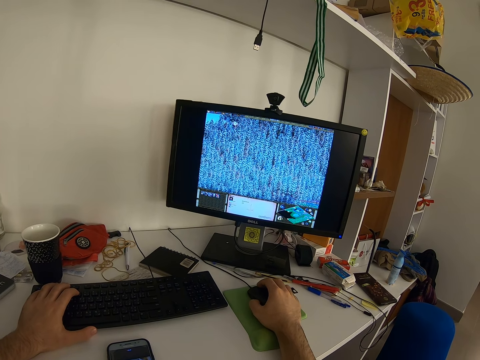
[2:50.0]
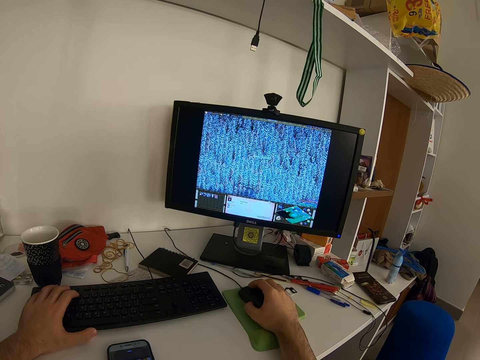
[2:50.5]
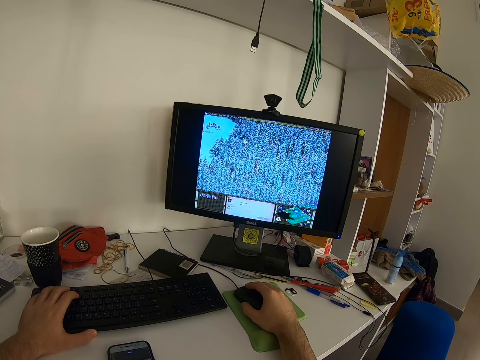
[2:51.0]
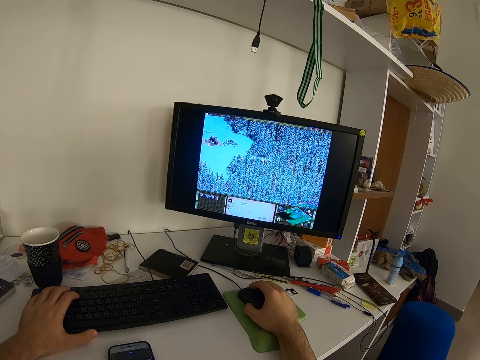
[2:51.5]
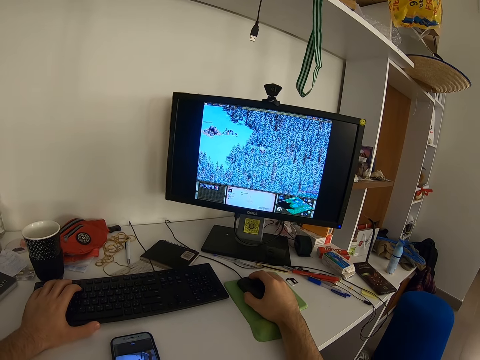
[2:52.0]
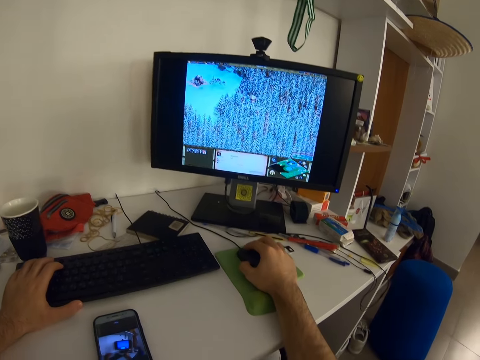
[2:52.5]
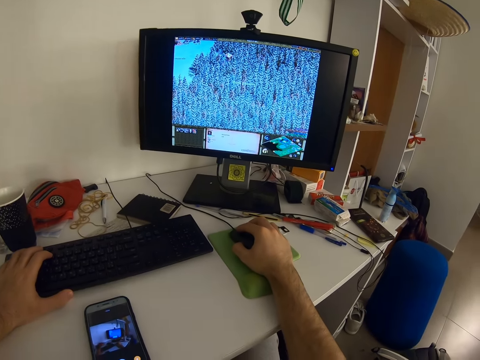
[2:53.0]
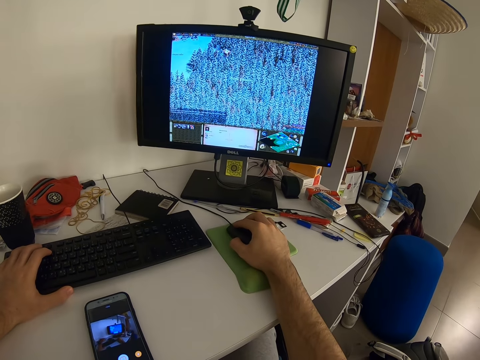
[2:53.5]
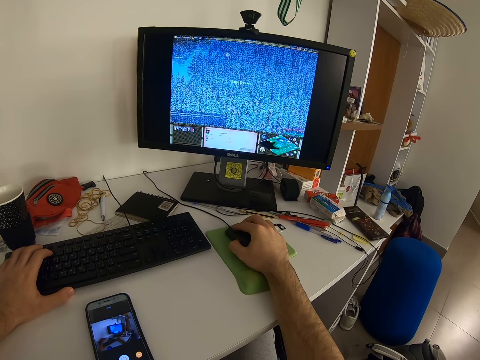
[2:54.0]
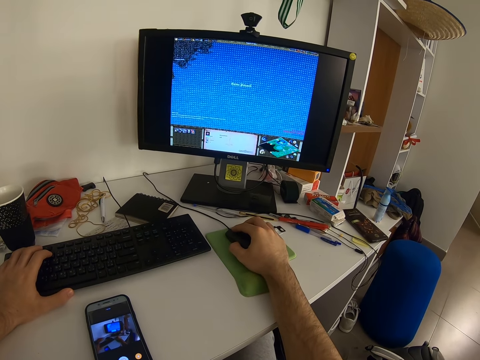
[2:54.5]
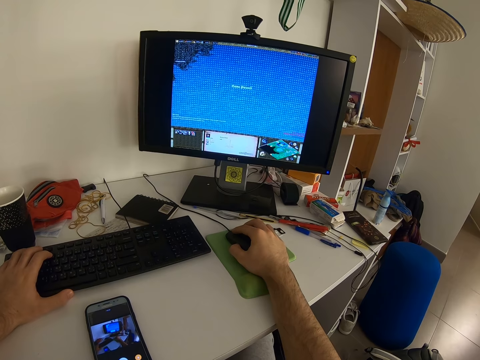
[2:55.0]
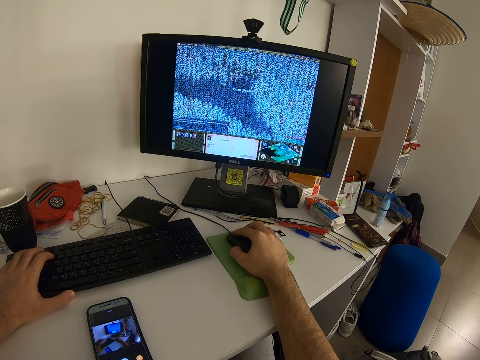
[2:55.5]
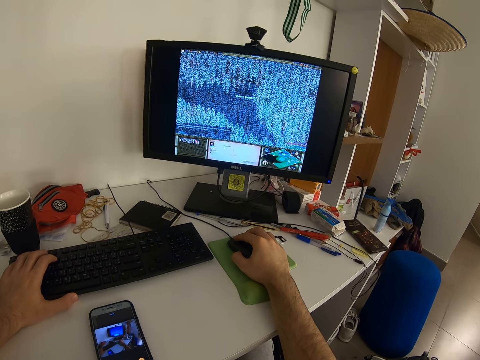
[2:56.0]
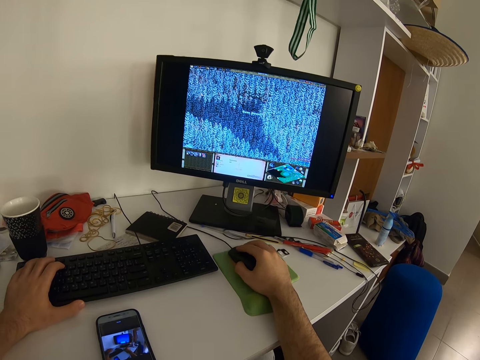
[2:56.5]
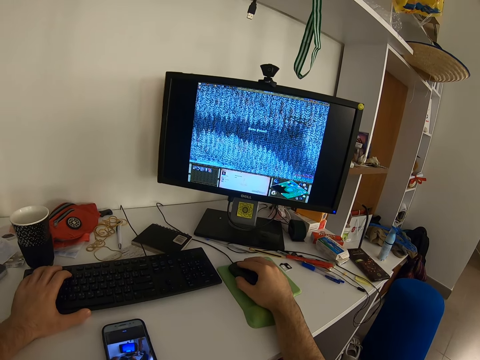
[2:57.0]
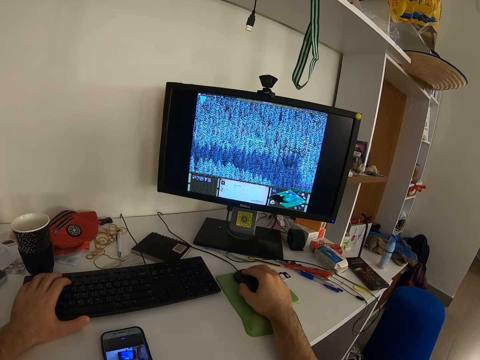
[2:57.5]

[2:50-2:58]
The camera wearer looks at the phone on the desk.

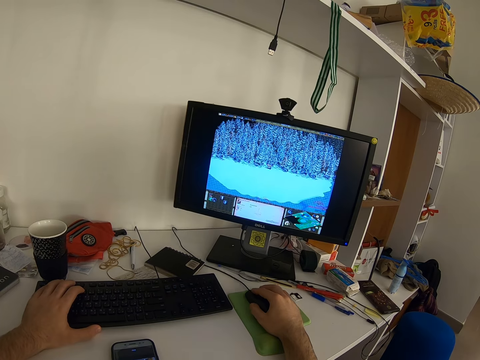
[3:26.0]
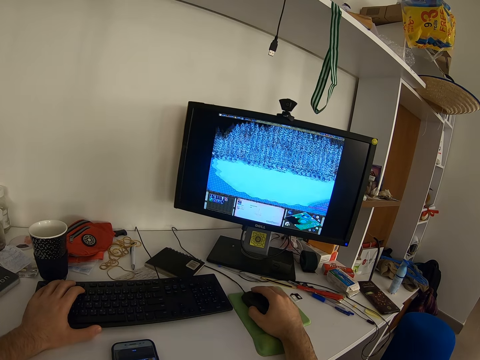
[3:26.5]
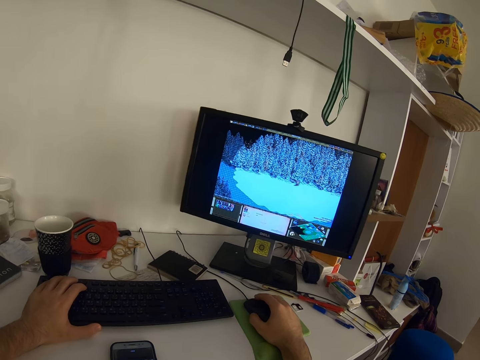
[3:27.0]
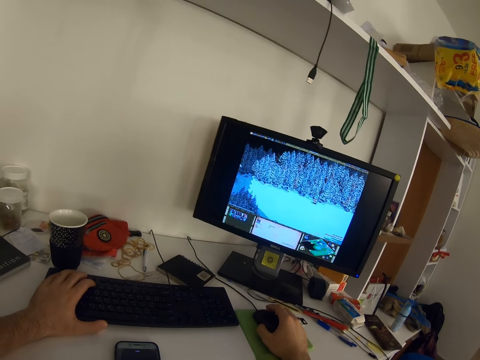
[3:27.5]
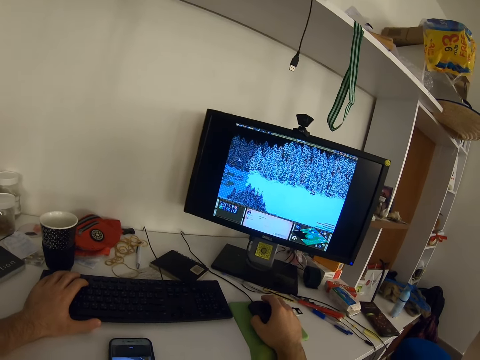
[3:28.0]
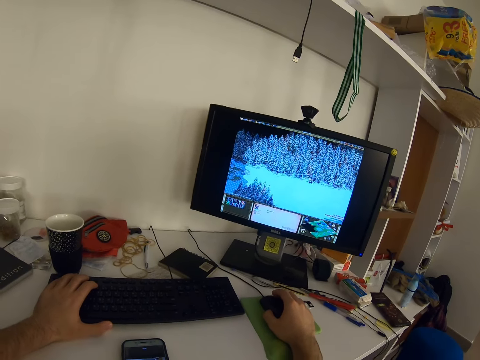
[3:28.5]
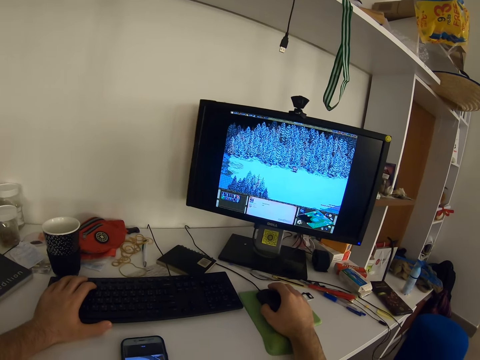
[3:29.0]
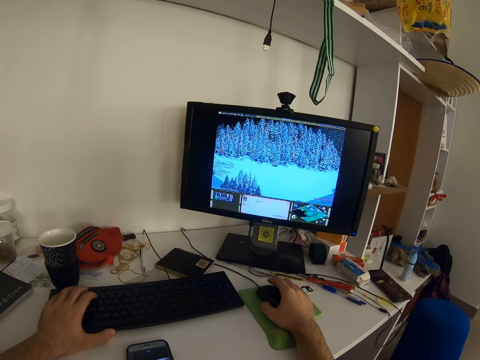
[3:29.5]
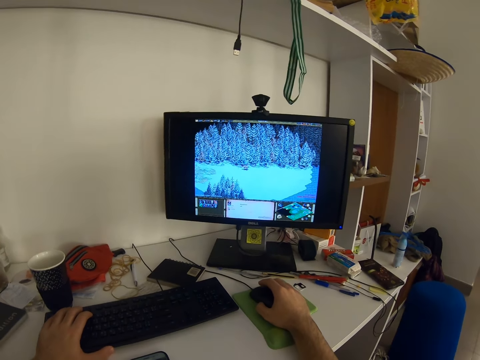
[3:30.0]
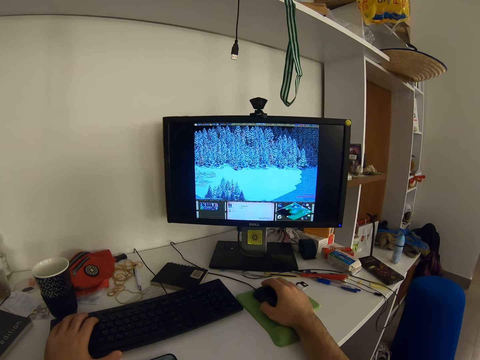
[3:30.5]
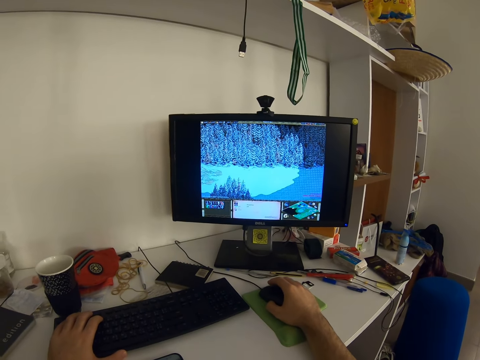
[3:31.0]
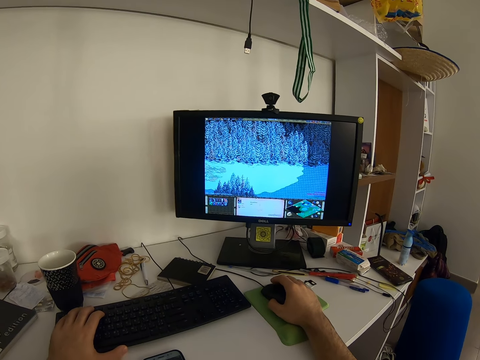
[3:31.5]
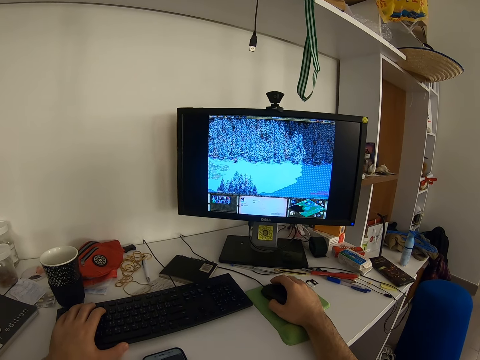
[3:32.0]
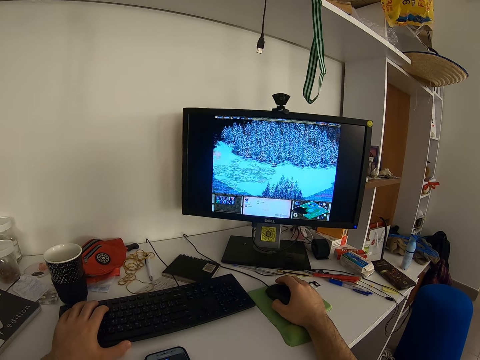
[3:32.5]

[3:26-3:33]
The camera wearer turns his head.

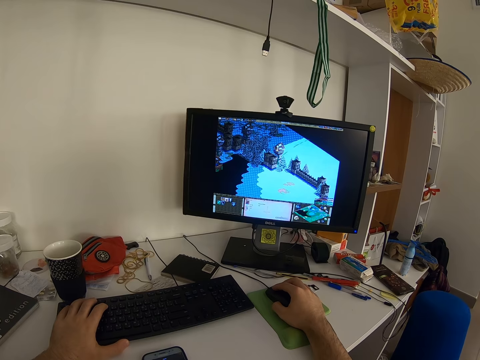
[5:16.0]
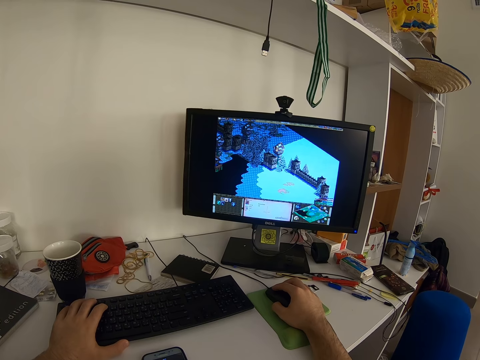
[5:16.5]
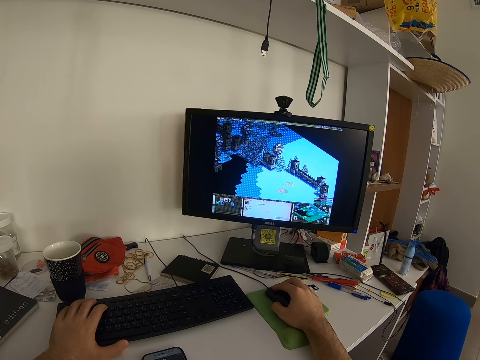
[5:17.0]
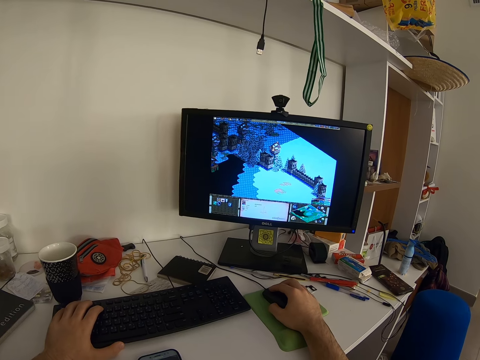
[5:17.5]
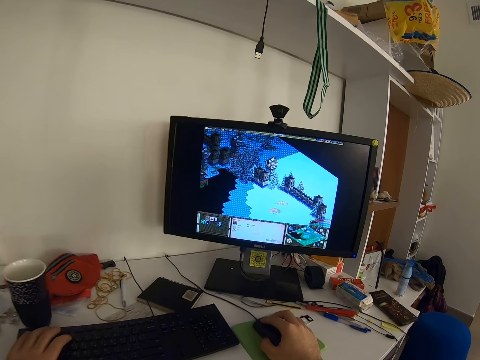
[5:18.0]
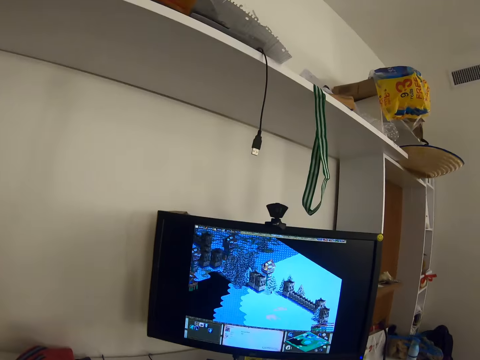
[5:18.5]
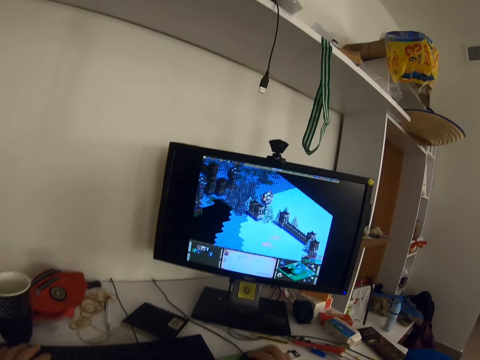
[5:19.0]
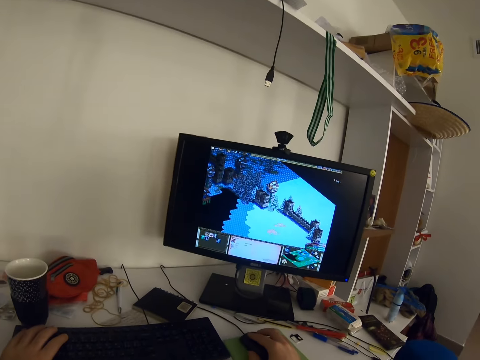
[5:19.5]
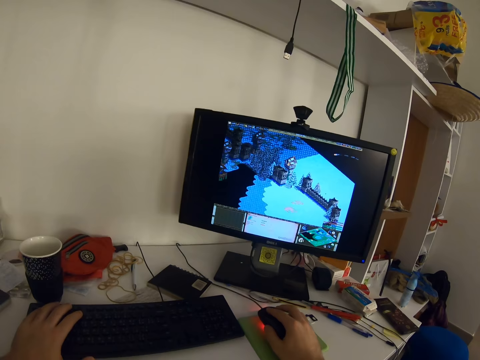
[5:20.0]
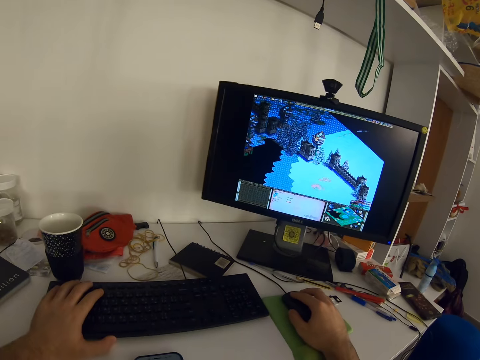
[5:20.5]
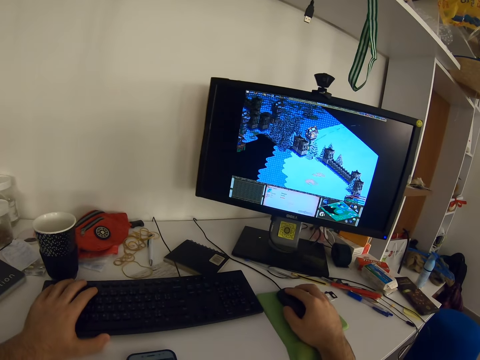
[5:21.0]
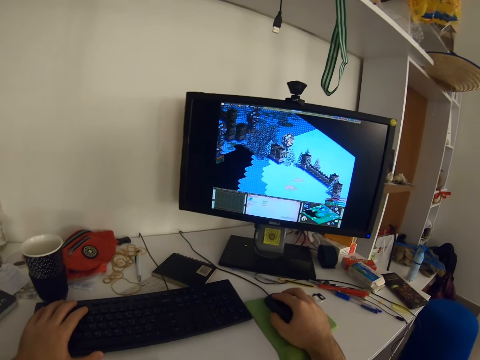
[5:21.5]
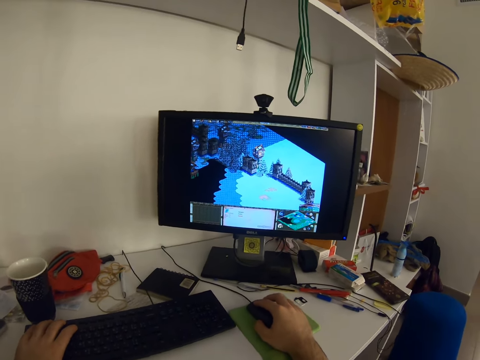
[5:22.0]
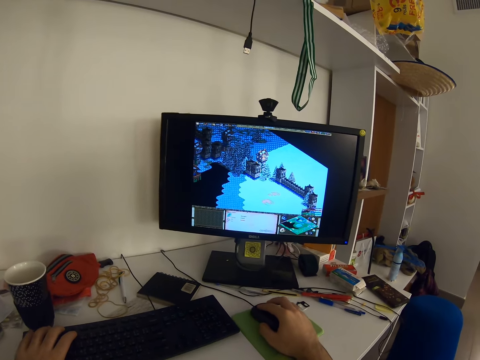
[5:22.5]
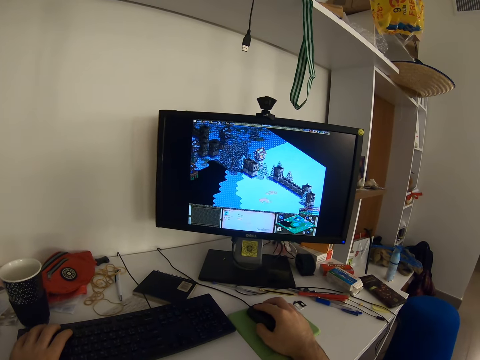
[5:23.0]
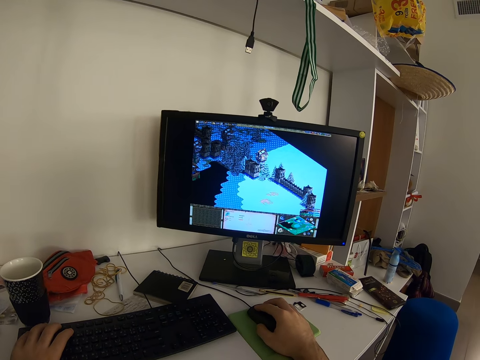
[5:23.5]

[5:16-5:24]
The camera wearer moves his head.

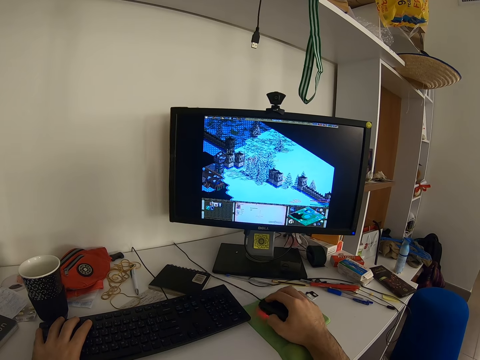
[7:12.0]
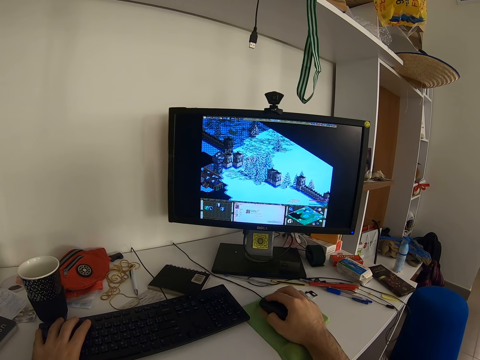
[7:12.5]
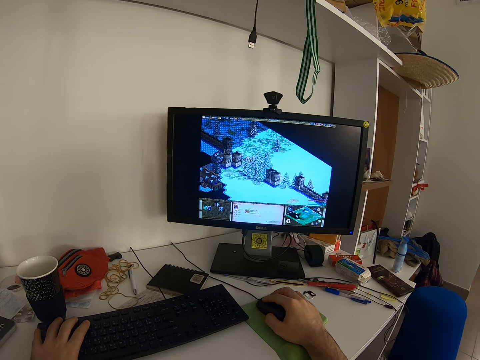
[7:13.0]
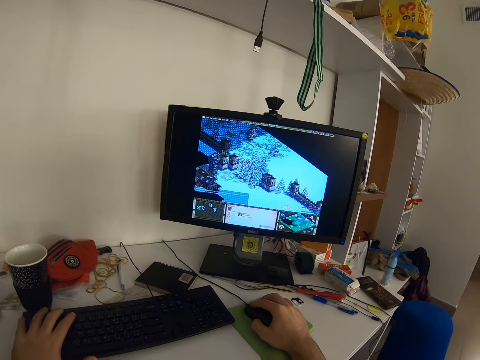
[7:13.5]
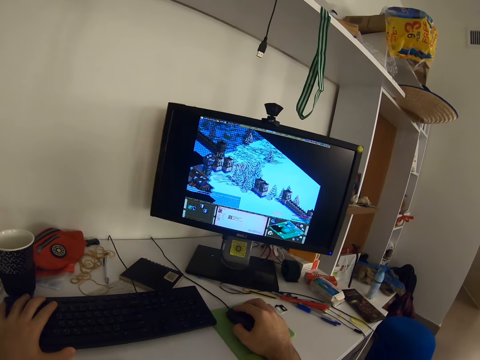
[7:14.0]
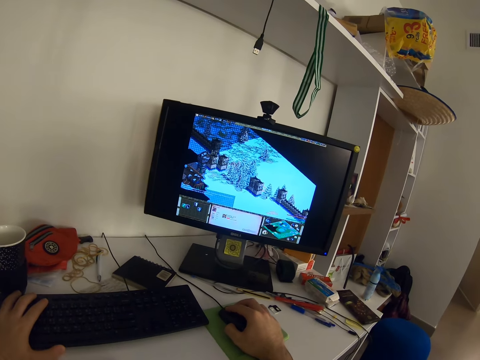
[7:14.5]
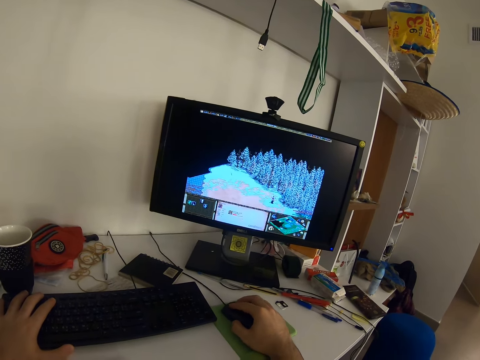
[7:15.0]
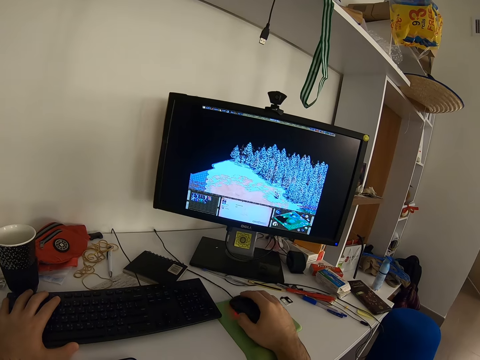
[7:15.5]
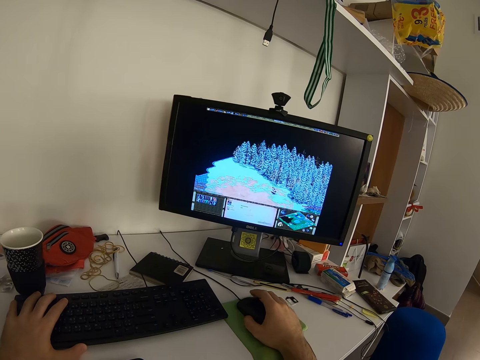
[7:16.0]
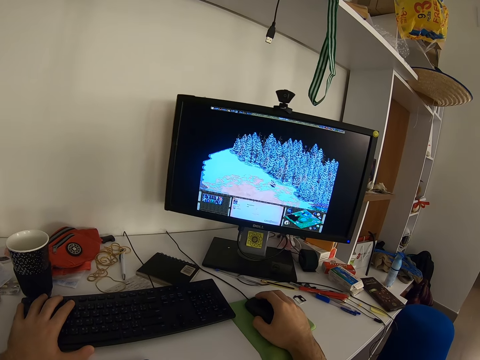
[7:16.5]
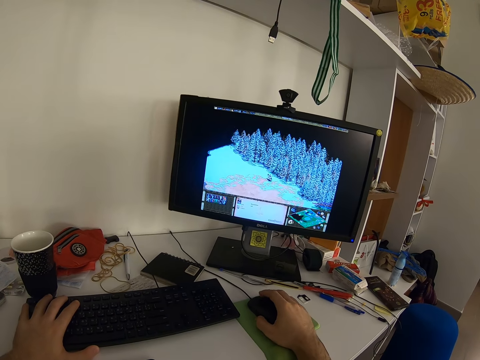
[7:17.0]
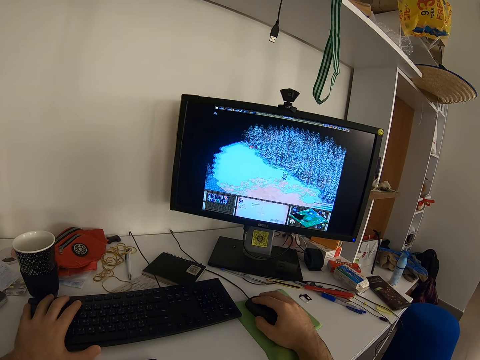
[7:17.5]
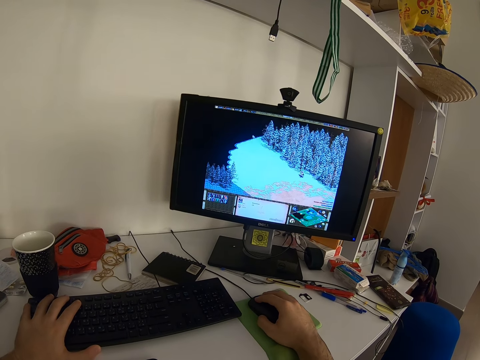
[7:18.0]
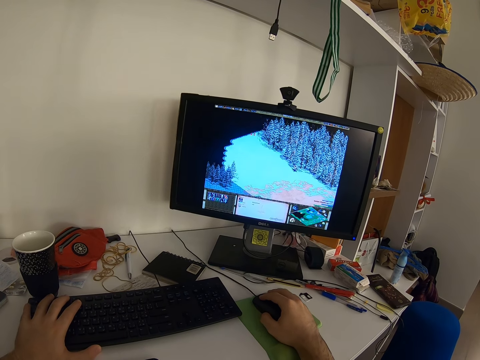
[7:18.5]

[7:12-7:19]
The camera wearer moves his head.
